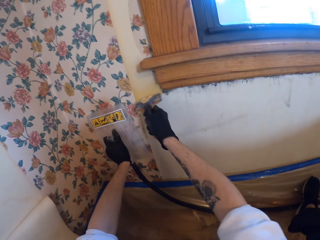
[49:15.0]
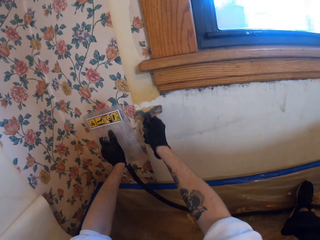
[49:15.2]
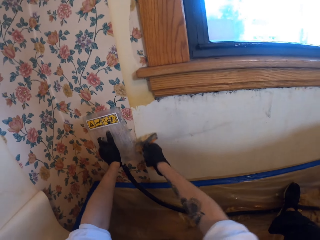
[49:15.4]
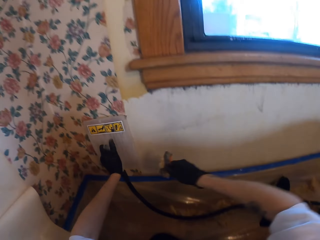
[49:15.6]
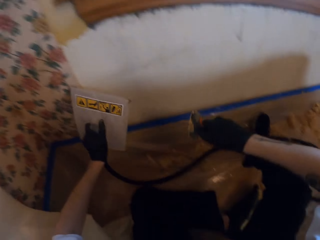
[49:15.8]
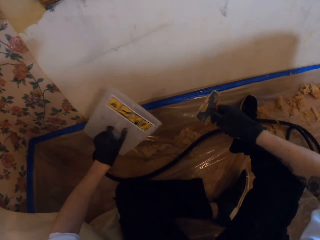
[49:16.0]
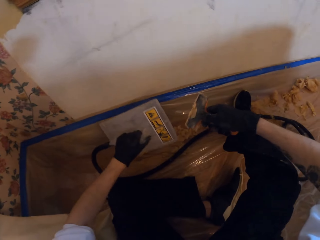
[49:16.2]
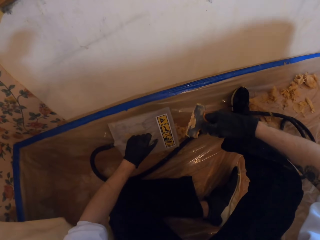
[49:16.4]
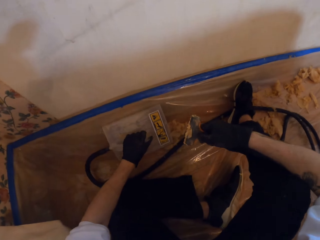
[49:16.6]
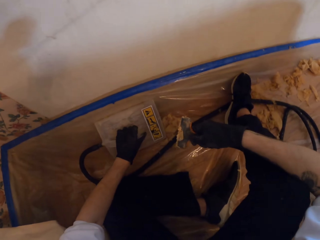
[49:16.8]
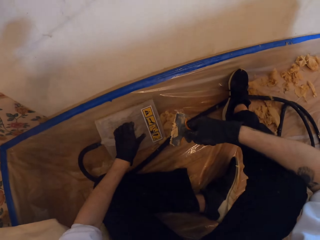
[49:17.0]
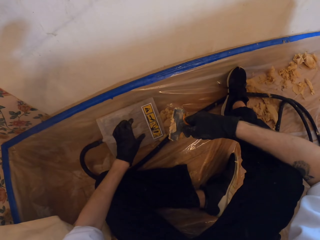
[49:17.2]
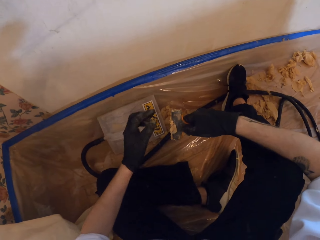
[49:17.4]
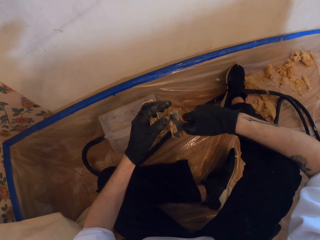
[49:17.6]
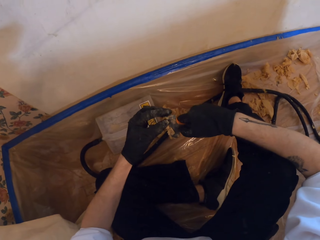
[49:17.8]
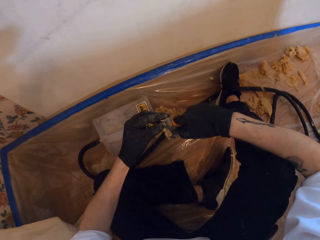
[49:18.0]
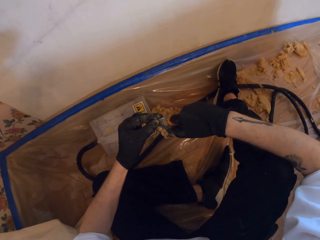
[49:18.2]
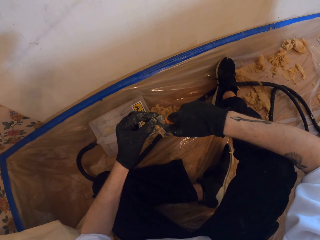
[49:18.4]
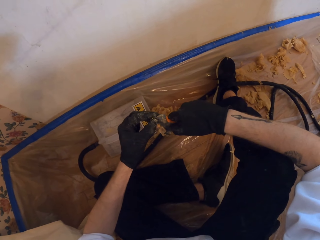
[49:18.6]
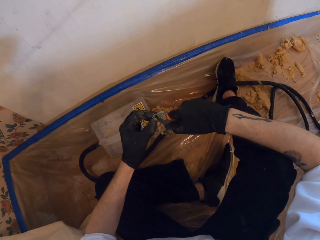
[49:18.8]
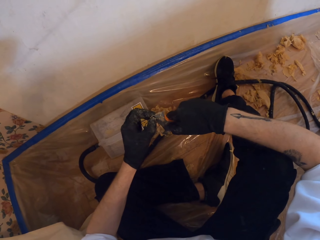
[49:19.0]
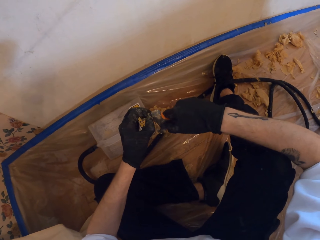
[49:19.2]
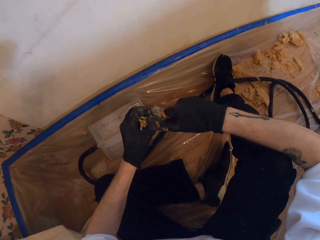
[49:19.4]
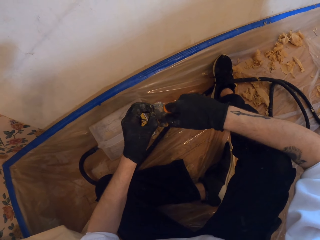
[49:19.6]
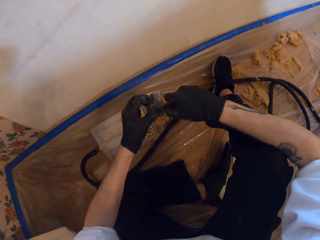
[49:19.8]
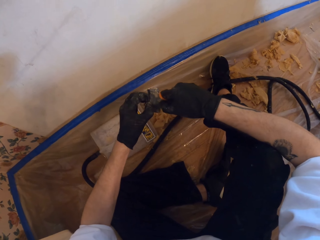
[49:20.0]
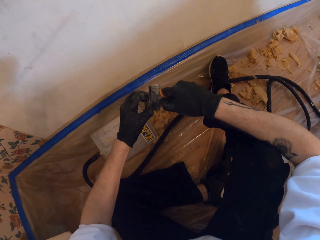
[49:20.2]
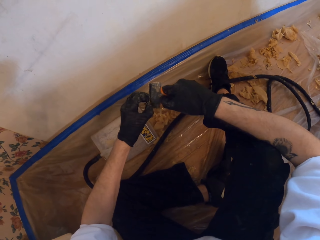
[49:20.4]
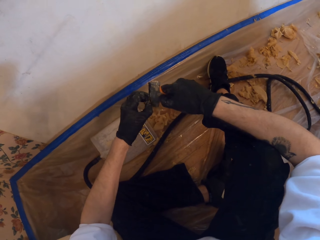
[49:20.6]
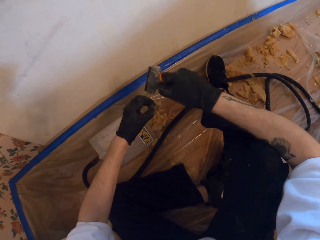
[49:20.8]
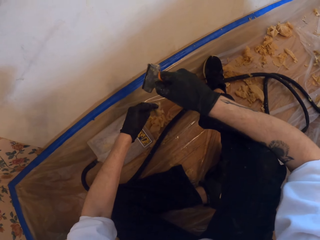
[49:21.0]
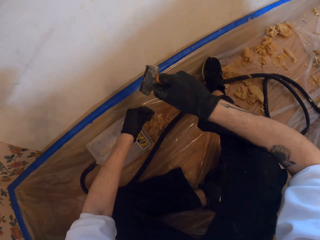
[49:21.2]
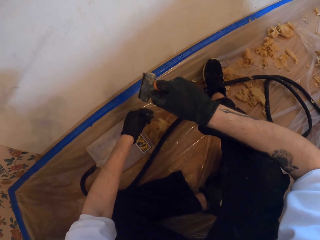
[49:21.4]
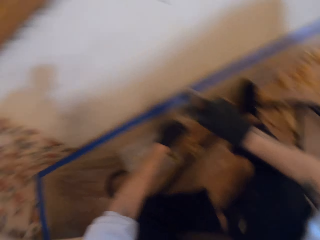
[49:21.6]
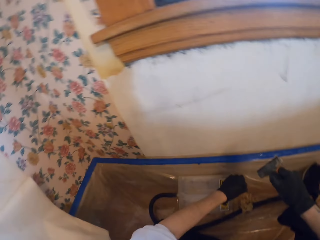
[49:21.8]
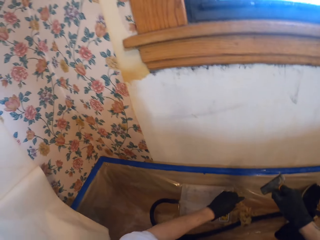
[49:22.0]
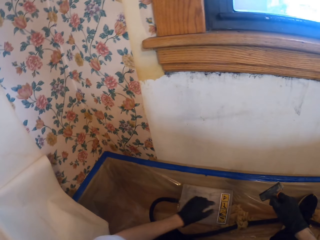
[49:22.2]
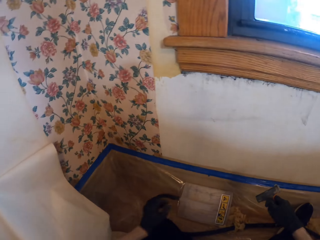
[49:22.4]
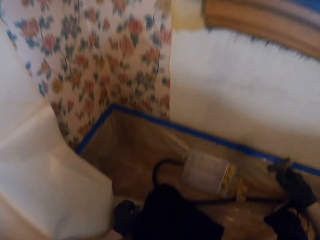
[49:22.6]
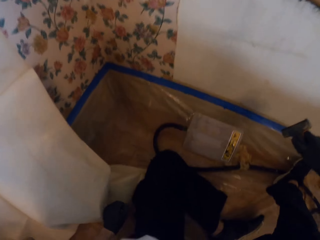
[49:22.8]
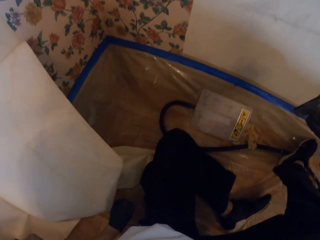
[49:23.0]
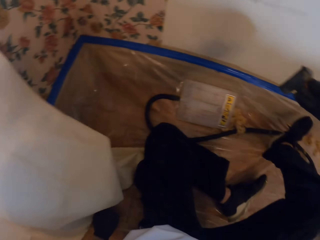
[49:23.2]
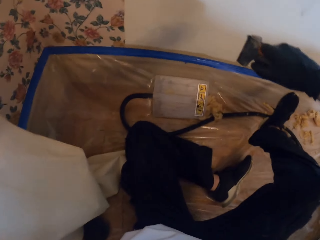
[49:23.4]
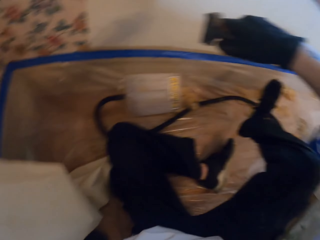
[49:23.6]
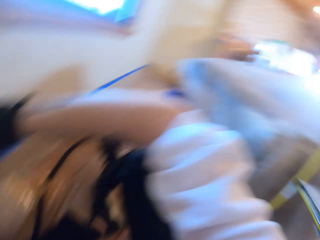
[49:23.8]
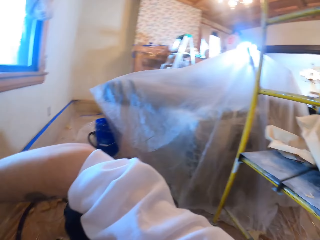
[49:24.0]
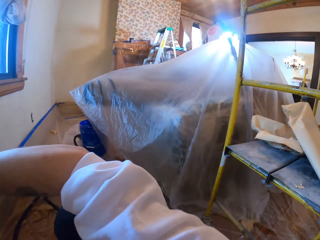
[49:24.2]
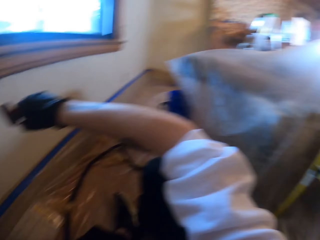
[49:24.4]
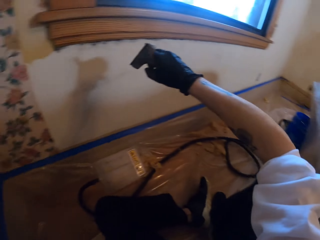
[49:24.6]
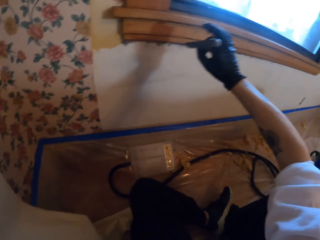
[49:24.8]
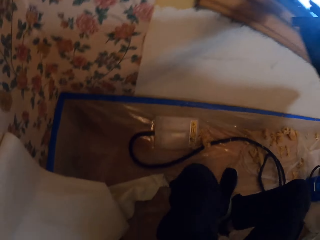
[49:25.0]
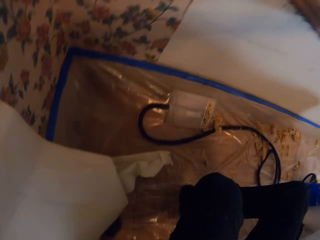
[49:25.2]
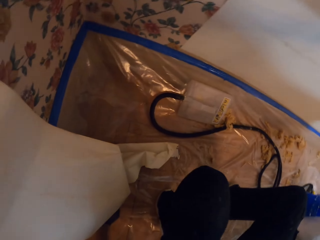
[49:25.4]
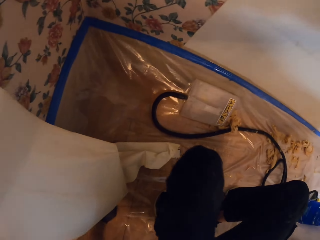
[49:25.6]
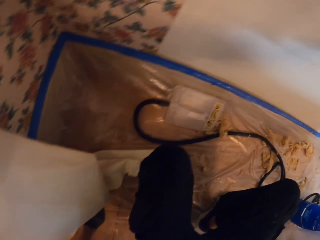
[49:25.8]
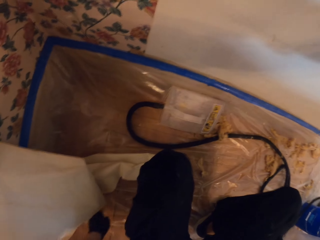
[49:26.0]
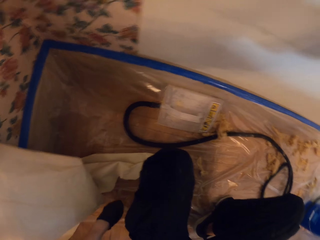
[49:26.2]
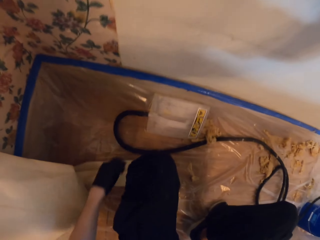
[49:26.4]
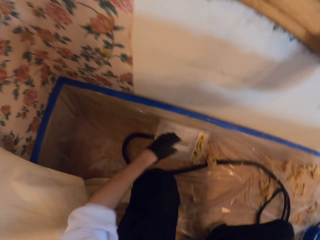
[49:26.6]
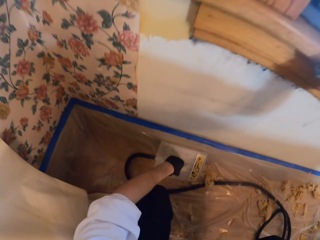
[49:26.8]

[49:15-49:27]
The camera wearer puts the steamer on the floor. They hold the scratcher with both hands. They remove paint from the paint scraper. They look around the room.

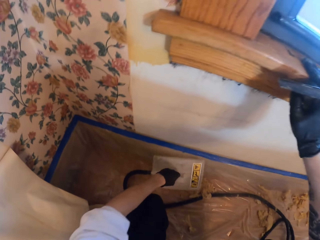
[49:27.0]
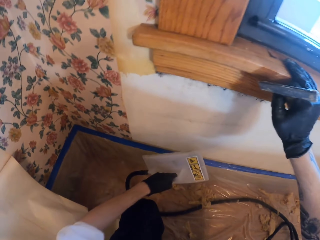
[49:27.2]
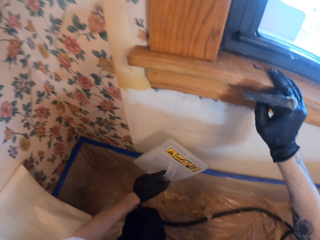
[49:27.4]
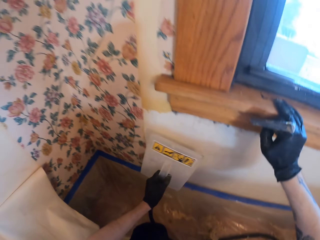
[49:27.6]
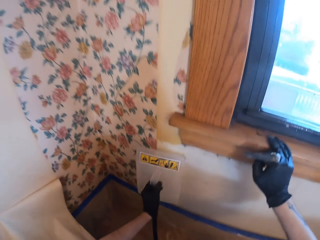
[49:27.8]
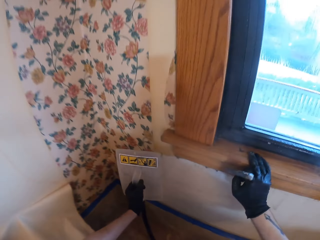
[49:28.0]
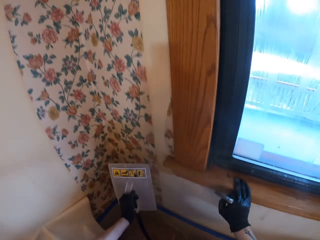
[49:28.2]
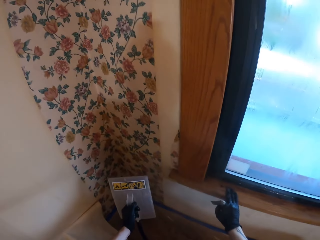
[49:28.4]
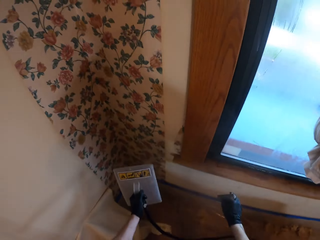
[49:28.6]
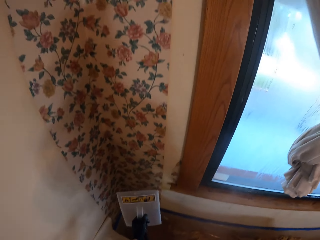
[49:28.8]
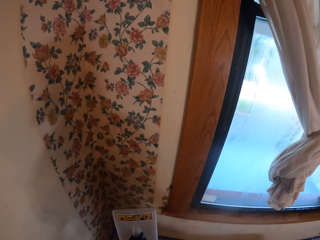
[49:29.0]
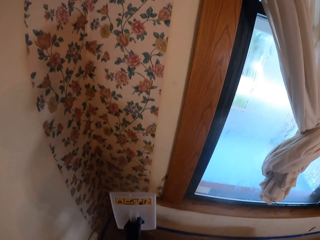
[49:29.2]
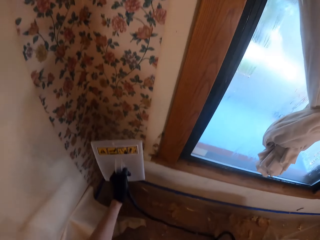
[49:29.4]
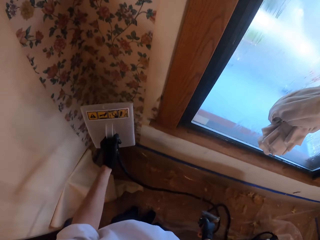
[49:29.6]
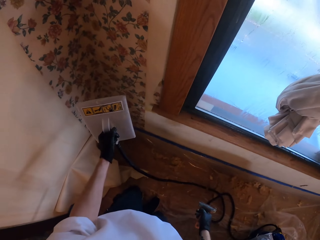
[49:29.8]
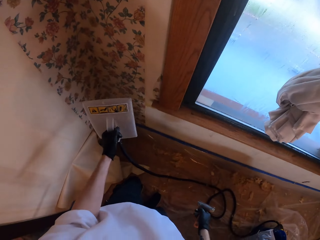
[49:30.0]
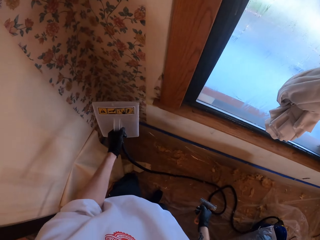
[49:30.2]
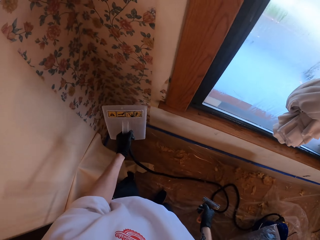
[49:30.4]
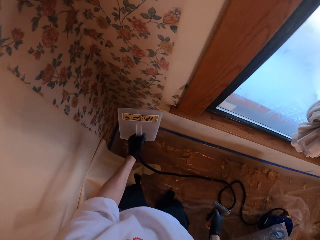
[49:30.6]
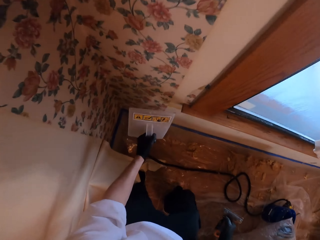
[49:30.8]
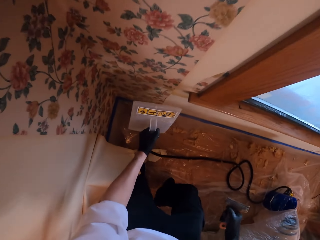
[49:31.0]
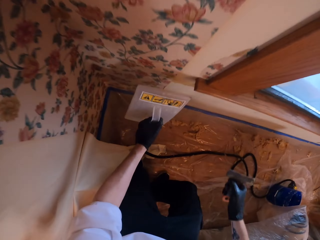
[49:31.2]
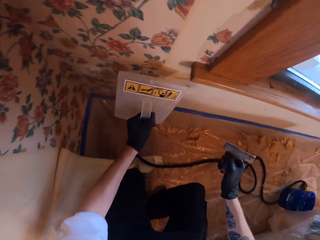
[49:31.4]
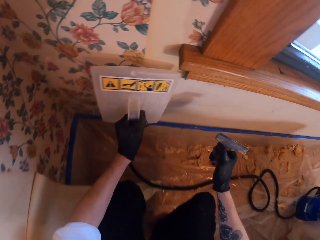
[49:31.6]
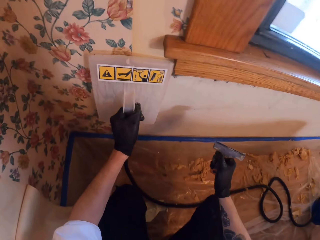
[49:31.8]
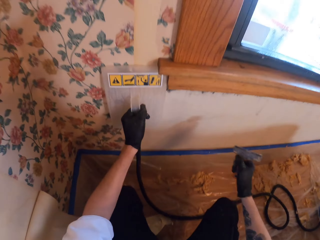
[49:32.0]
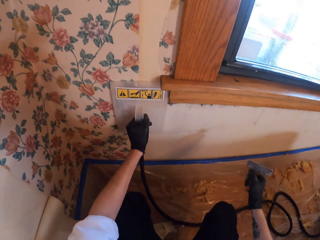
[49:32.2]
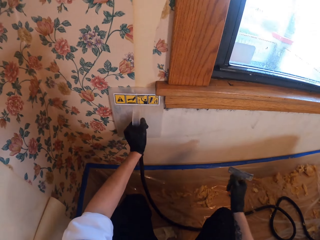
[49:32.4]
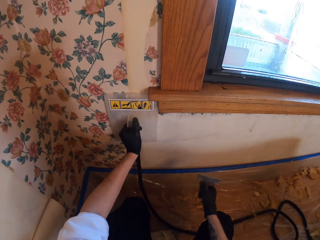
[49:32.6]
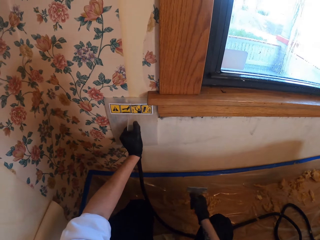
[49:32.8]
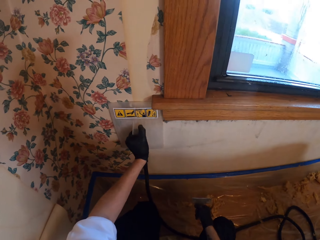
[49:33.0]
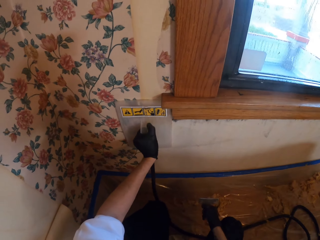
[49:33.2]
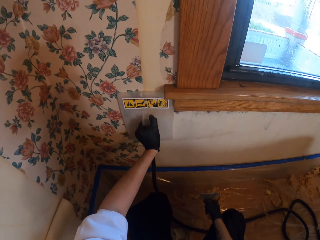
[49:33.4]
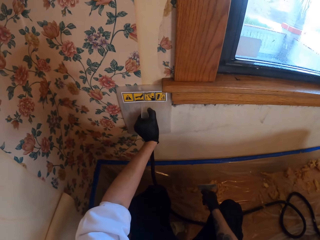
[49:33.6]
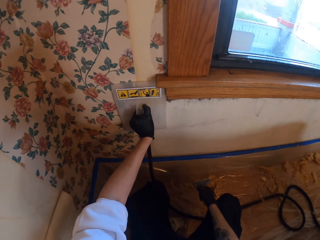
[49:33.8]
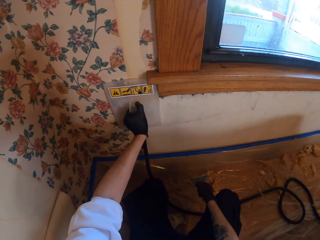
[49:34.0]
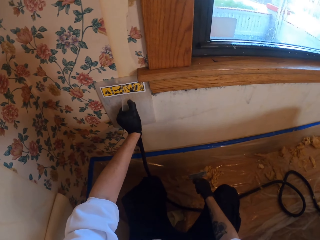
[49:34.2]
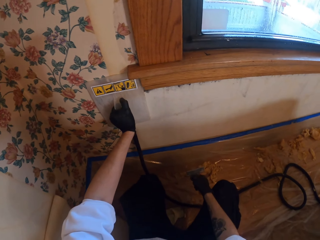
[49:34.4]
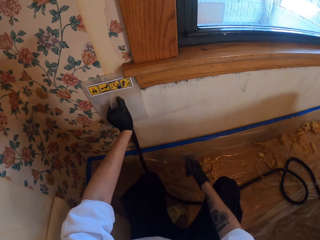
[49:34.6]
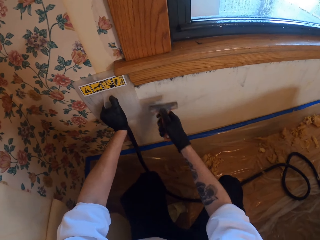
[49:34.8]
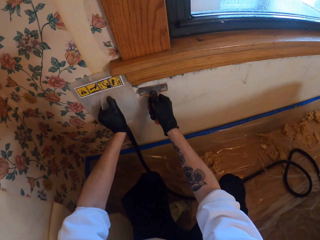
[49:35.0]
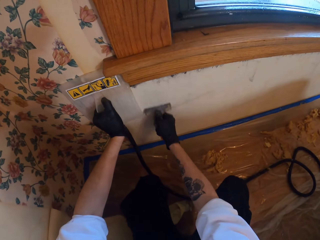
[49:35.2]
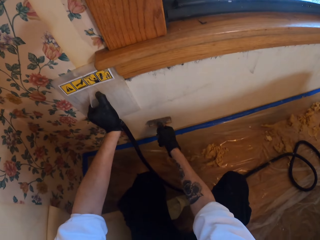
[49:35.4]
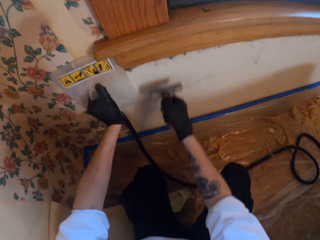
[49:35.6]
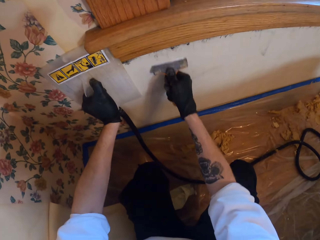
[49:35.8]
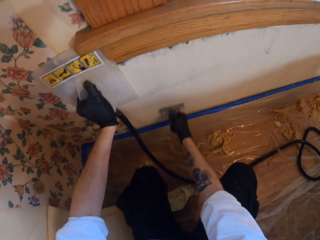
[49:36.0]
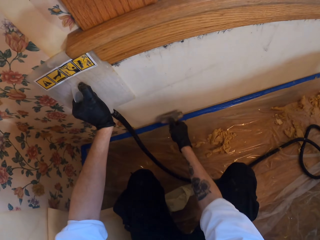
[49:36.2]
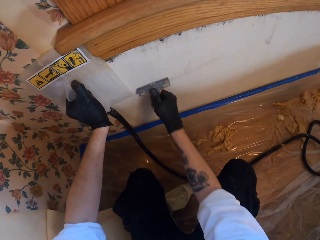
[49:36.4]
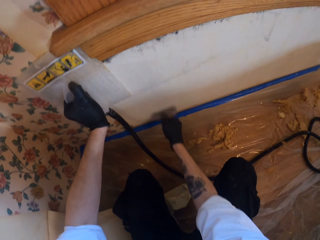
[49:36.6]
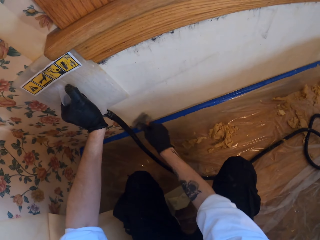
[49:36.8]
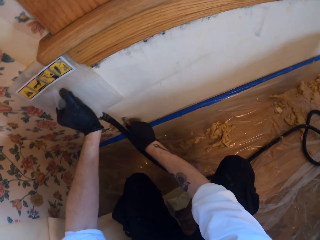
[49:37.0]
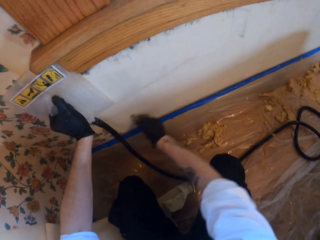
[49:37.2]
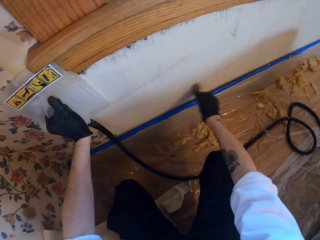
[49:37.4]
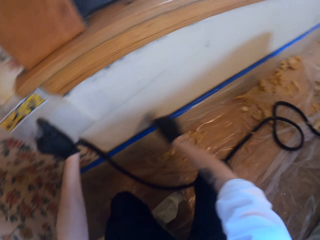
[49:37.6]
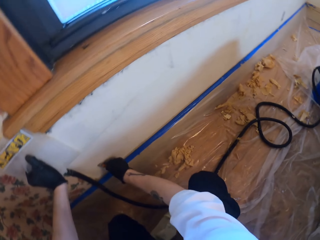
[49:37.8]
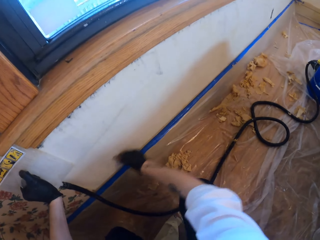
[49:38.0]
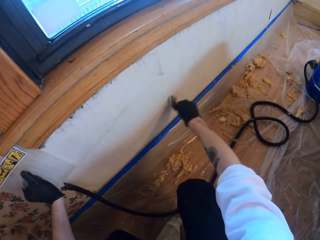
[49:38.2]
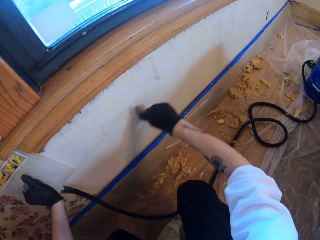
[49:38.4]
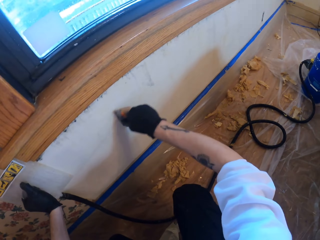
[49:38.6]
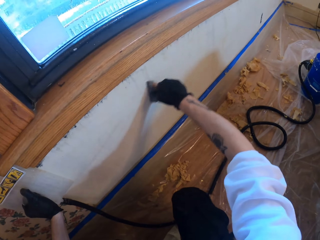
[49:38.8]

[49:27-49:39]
The camera wearer picks up the steamer from the floor. They hold the steel tool with the left hand. They stand up. They stick the steamer on the wallpaper. They hold the tool. They remove paint from the wall.
